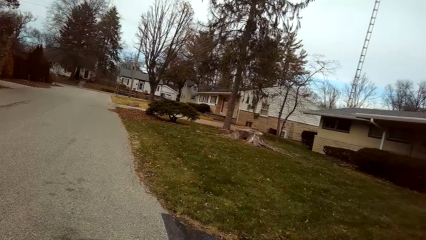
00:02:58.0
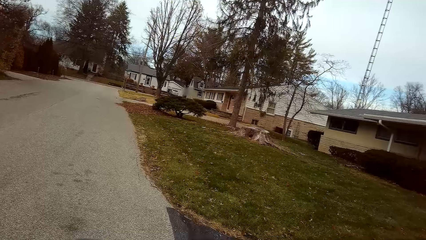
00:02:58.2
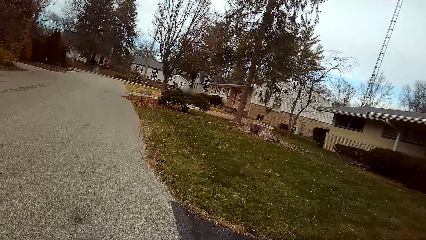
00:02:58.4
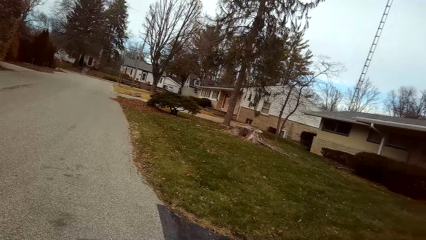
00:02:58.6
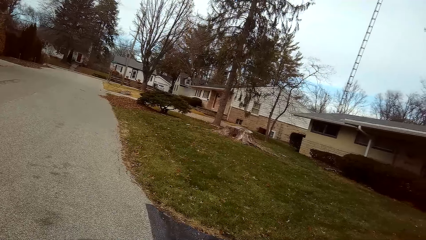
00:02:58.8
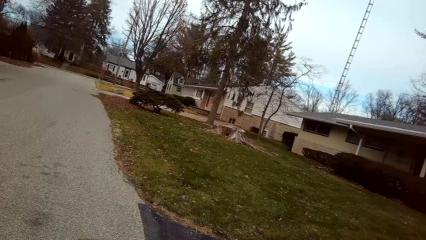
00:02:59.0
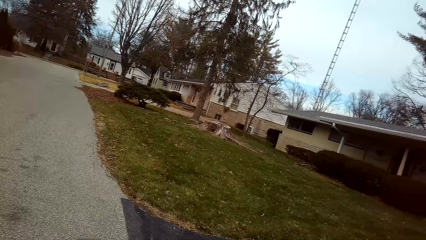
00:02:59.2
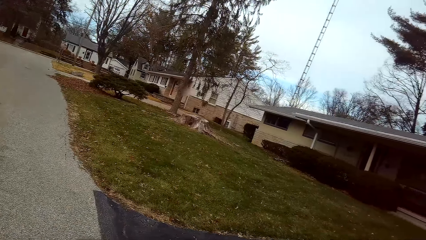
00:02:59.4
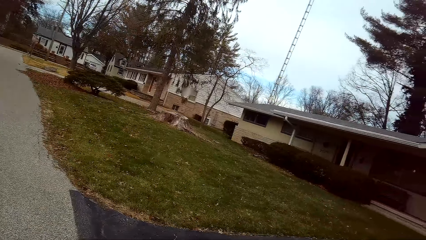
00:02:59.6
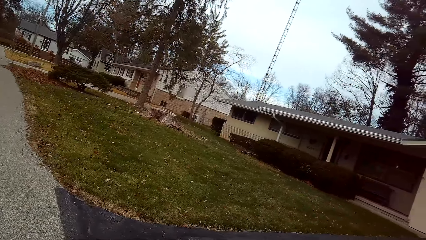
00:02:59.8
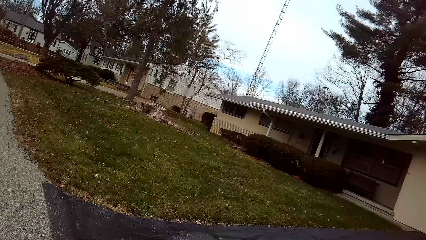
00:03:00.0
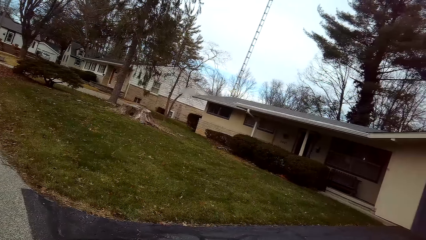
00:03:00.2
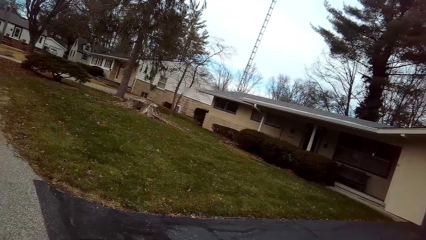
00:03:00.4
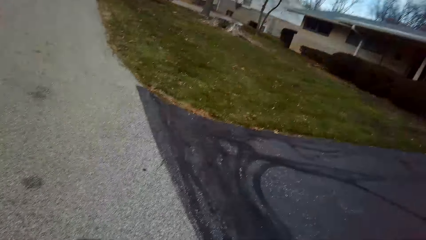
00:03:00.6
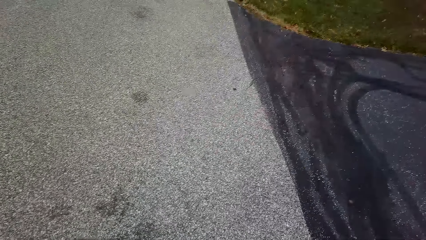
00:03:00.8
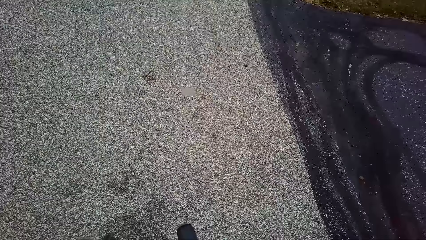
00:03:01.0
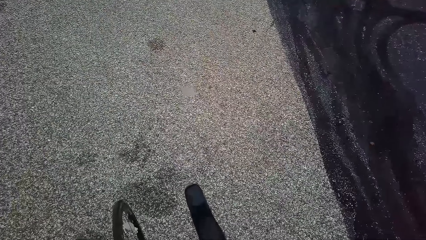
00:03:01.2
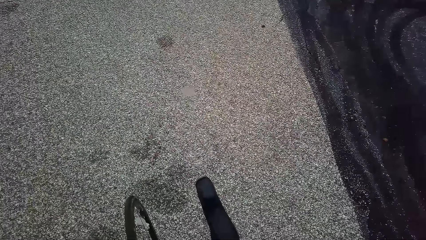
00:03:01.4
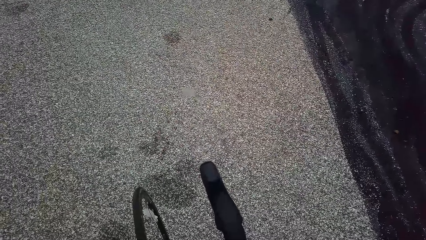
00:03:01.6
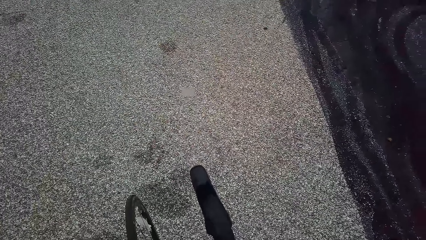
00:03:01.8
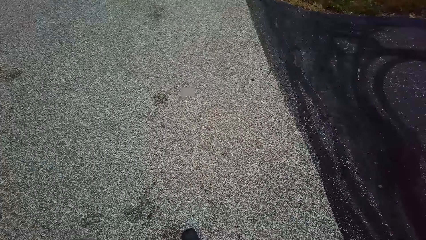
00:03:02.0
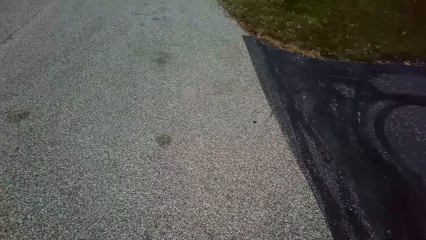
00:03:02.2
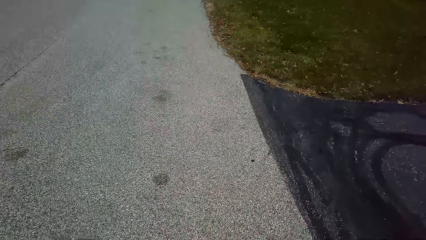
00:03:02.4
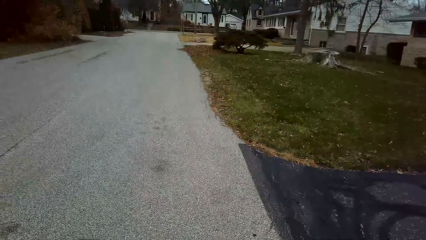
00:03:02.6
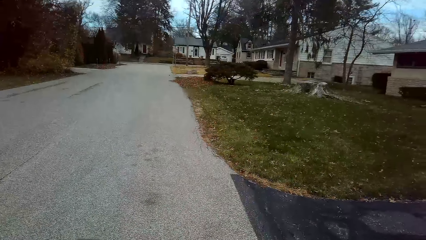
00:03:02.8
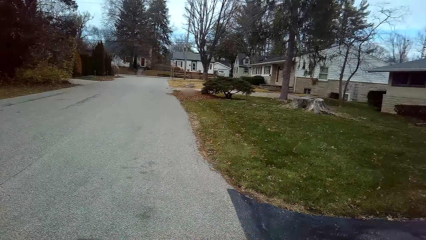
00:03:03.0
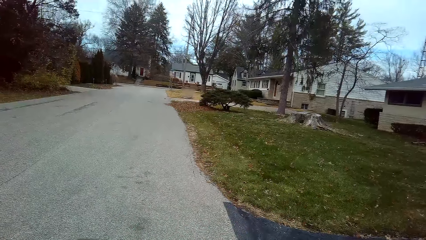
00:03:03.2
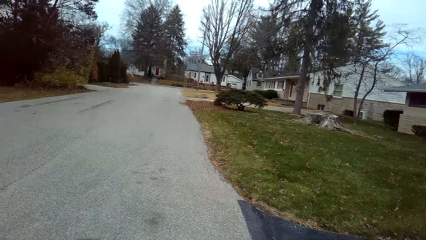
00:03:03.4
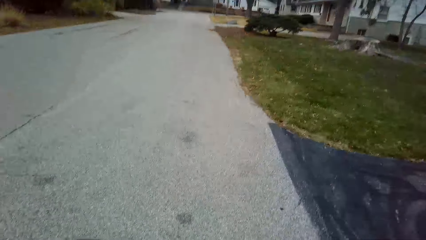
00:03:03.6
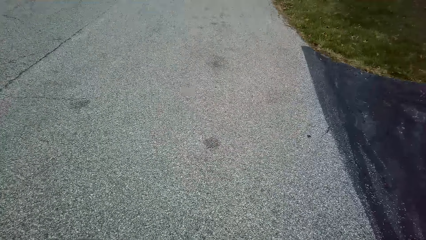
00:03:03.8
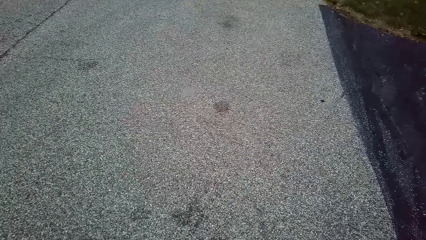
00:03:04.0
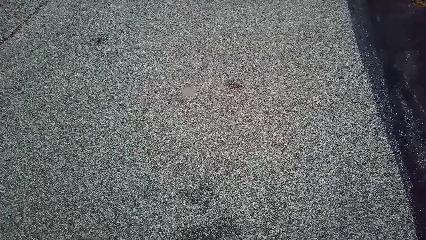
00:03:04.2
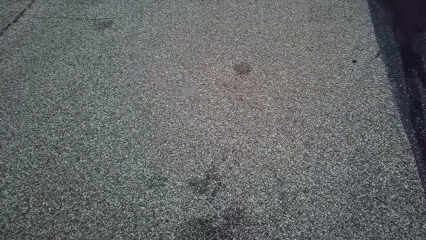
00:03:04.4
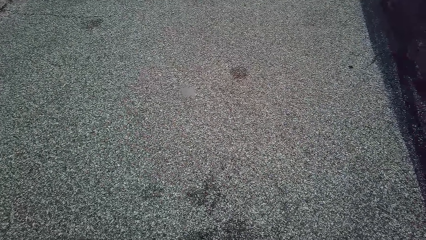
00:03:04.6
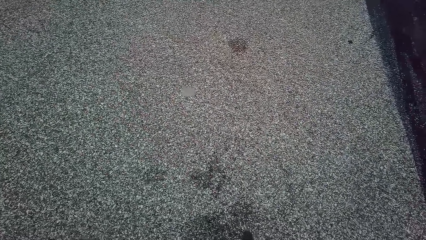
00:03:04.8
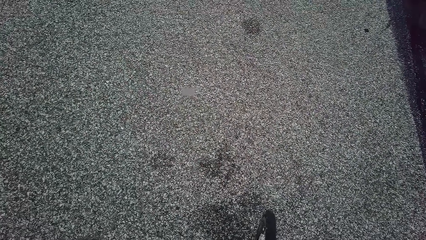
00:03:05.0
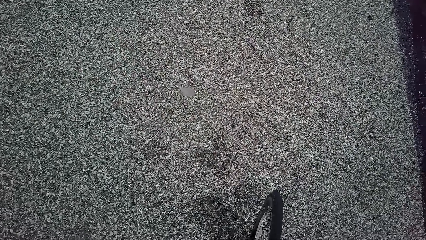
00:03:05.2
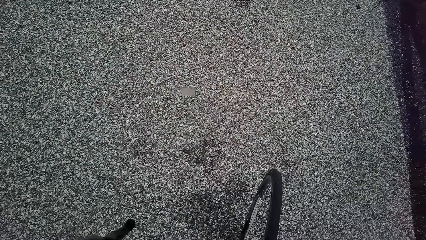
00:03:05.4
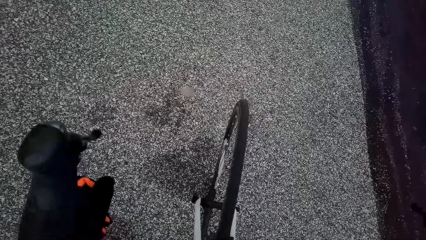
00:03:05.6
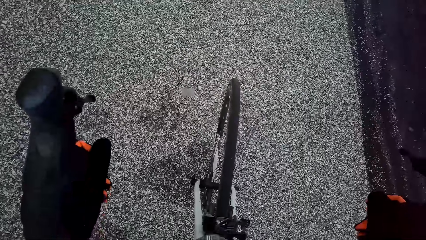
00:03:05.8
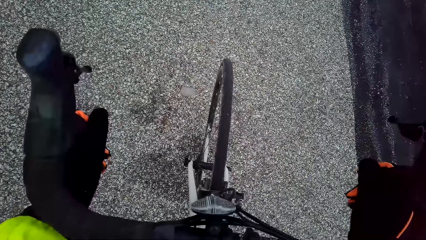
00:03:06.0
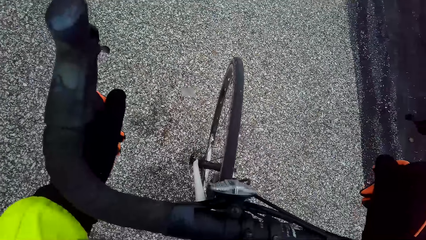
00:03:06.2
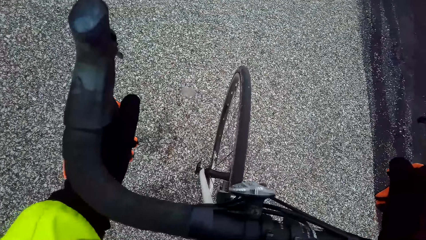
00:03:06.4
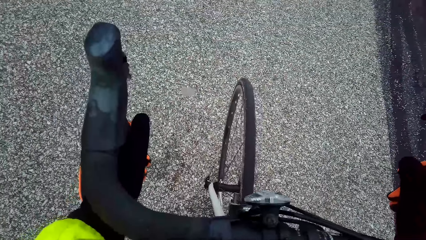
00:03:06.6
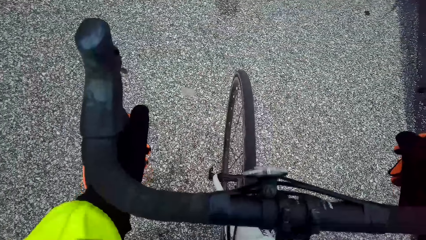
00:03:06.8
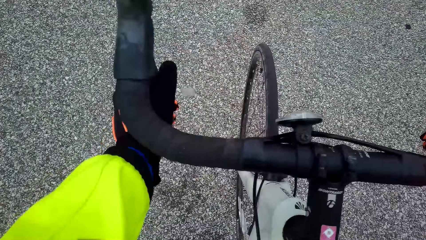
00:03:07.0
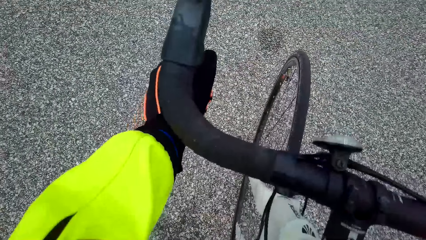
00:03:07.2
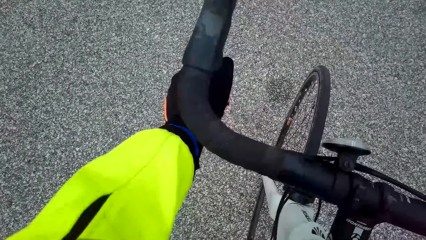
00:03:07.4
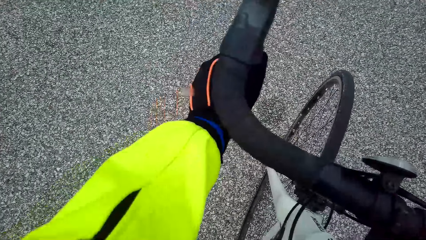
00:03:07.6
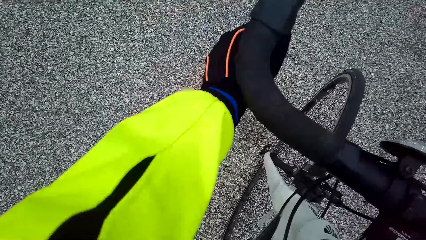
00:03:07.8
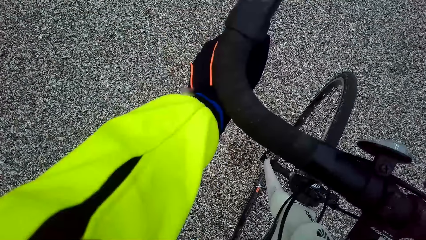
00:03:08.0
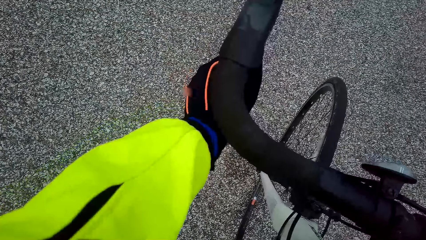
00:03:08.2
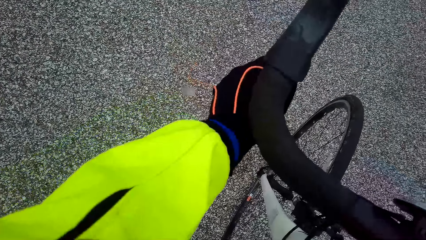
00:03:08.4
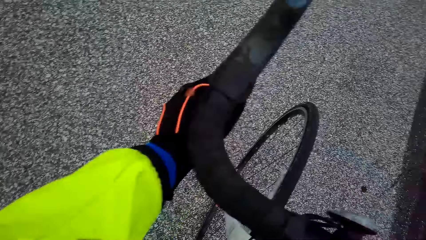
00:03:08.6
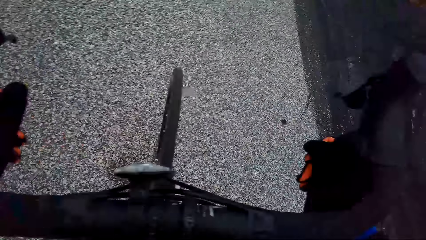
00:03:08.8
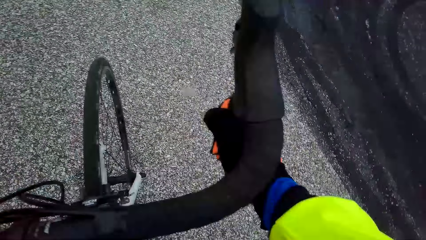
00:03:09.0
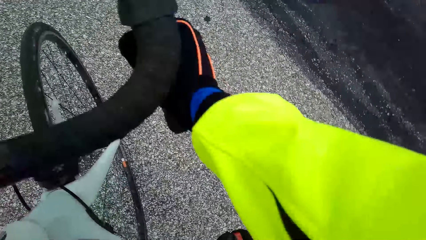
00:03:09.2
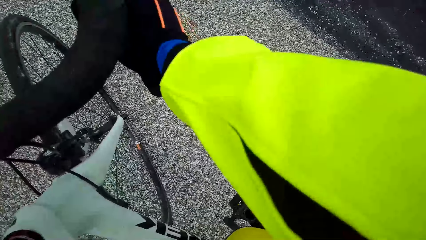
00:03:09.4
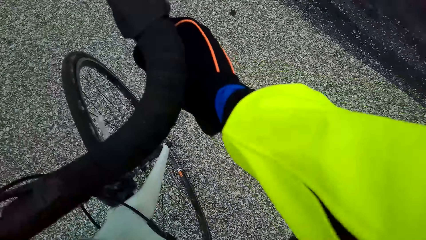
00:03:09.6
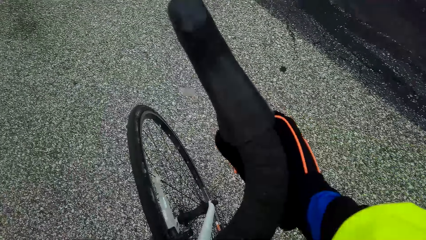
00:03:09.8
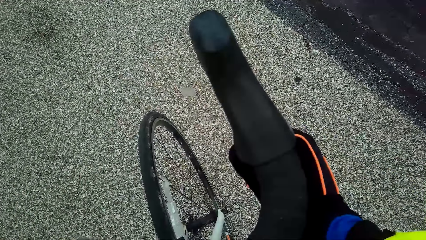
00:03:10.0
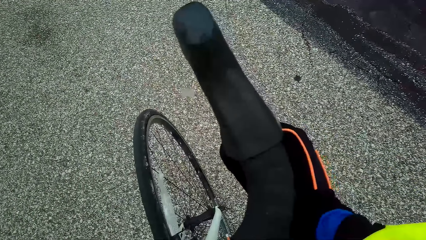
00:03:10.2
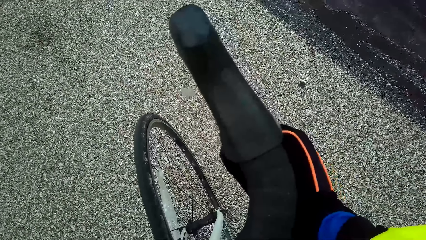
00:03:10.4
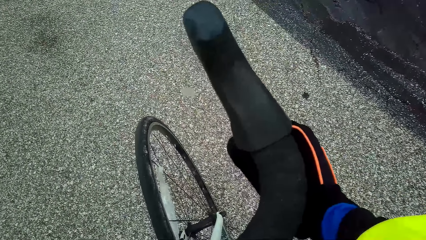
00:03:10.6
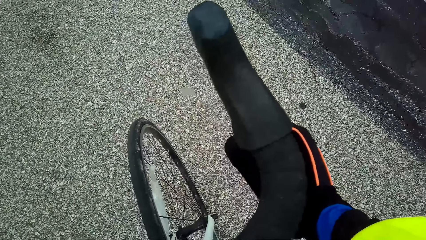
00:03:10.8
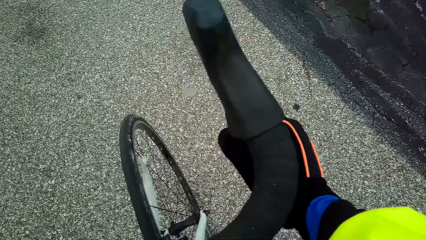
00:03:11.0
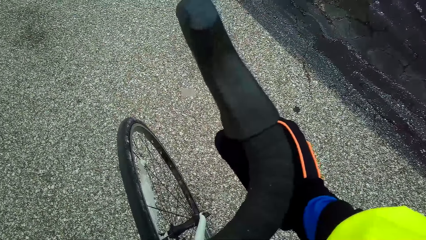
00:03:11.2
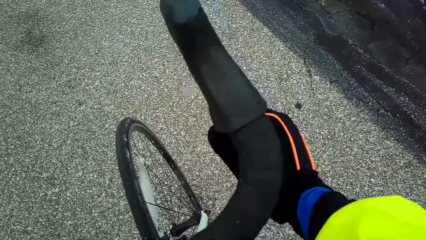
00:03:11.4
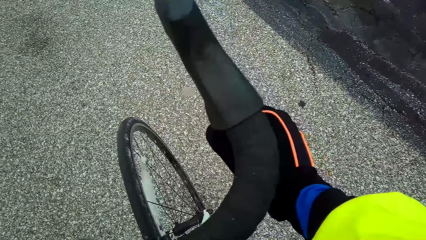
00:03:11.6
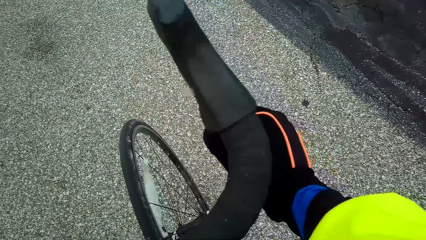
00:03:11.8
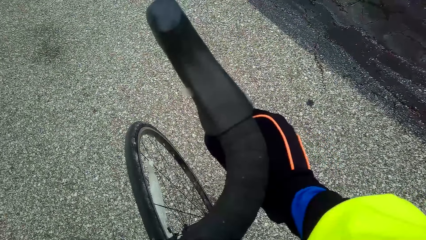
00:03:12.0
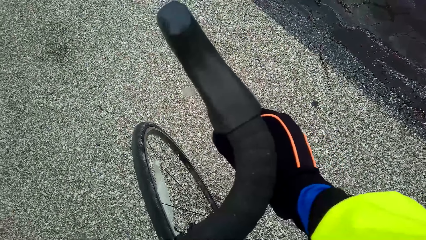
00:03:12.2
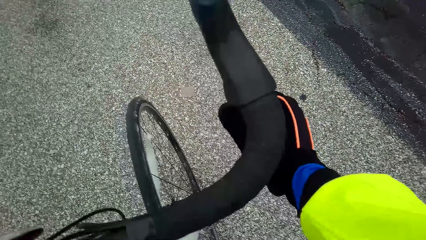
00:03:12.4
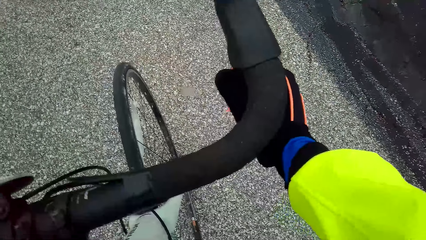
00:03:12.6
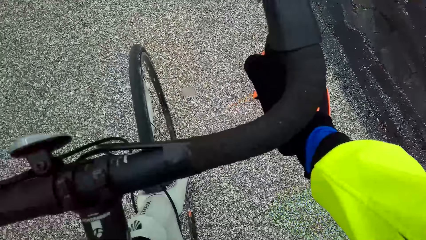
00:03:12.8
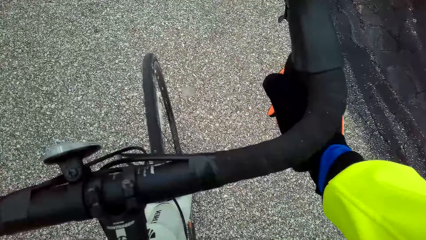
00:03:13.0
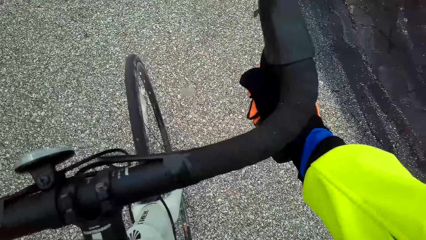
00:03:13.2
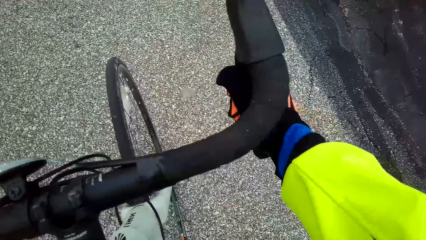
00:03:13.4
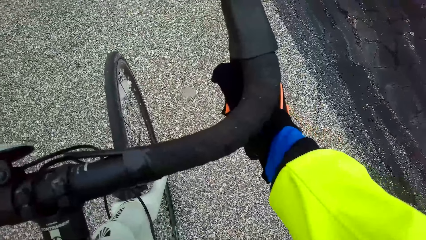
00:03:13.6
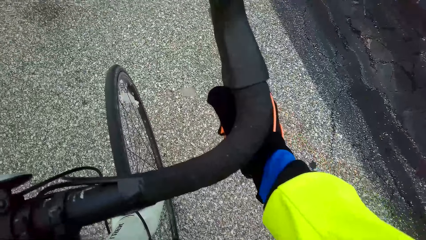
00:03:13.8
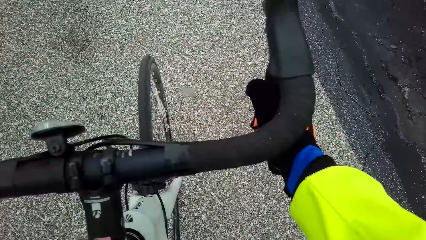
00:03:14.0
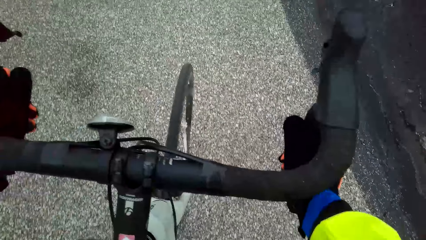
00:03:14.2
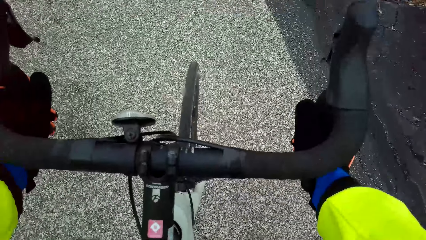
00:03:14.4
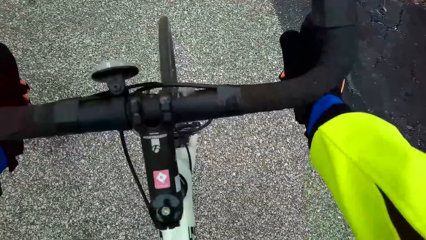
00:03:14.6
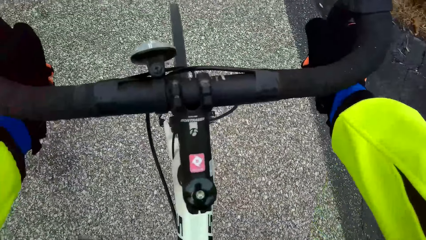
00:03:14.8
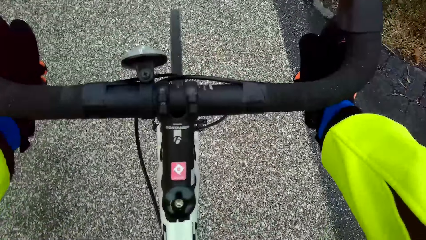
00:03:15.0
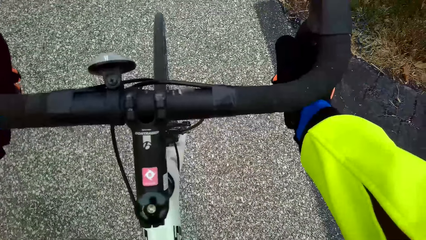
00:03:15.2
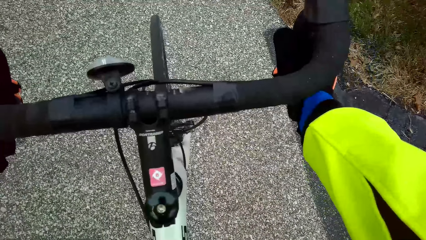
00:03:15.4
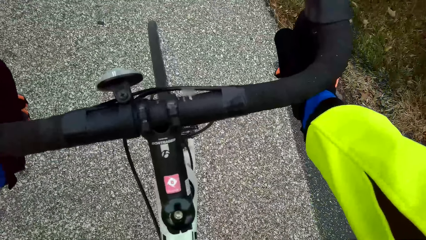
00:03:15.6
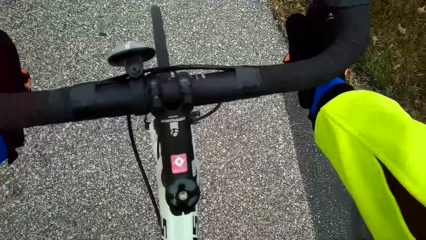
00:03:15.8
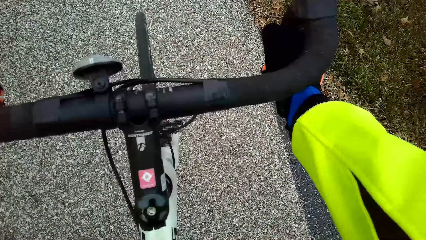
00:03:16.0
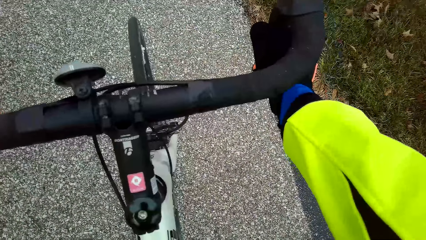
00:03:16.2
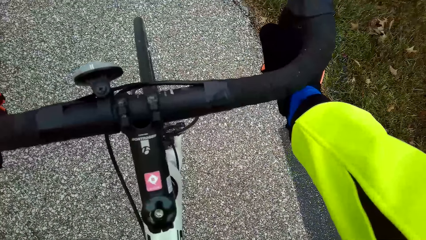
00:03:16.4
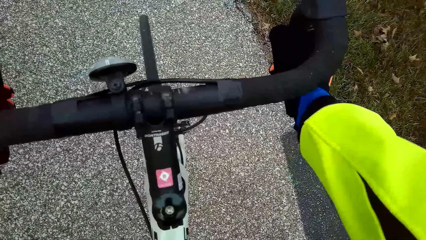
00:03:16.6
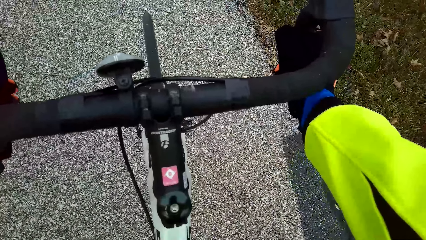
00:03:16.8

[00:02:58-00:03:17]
The camera wearer pedals the bicycle forward on the road. They inspect the bicycle. They pedal the bicycle forward on the road.
